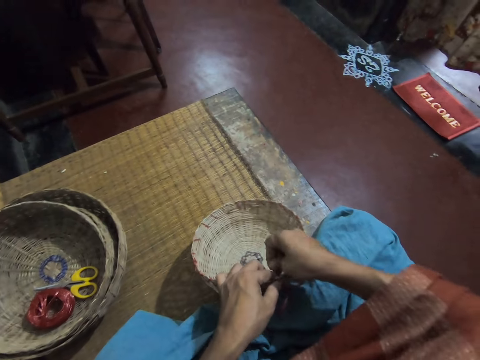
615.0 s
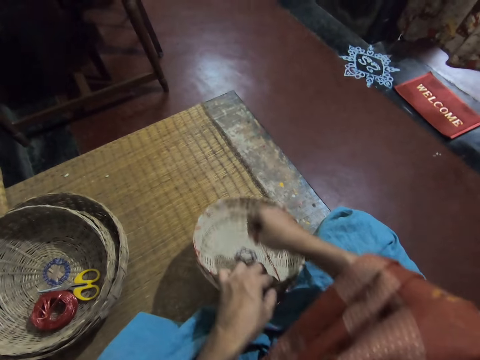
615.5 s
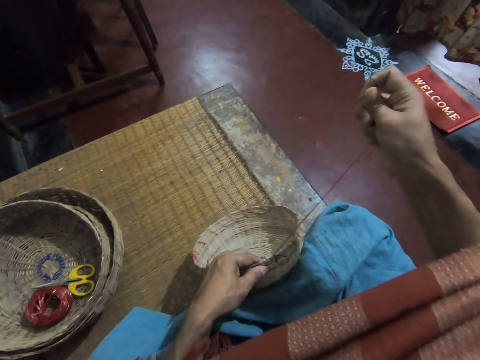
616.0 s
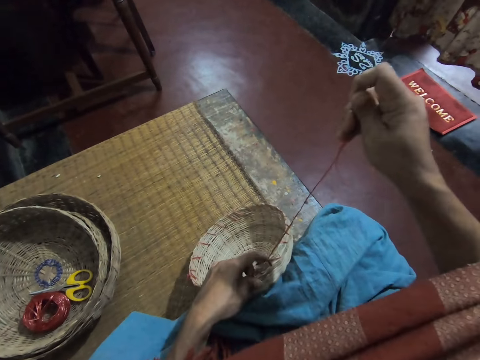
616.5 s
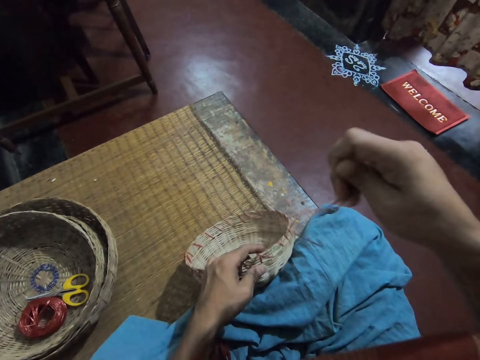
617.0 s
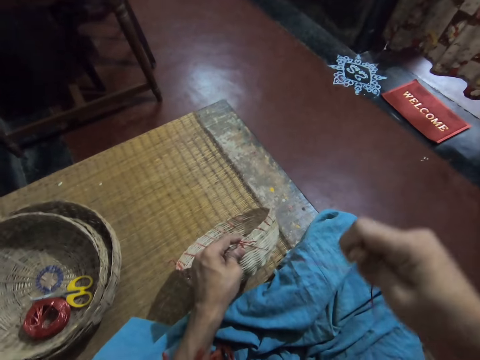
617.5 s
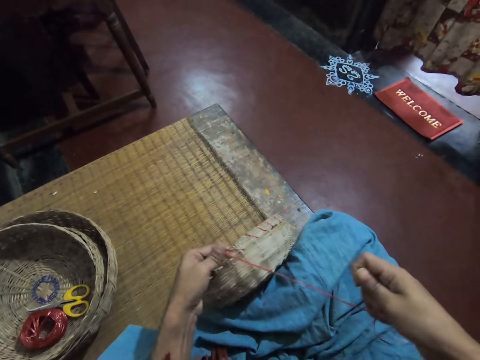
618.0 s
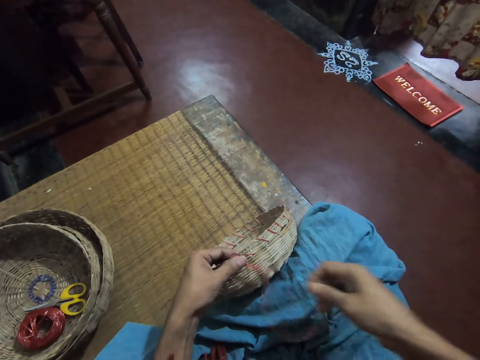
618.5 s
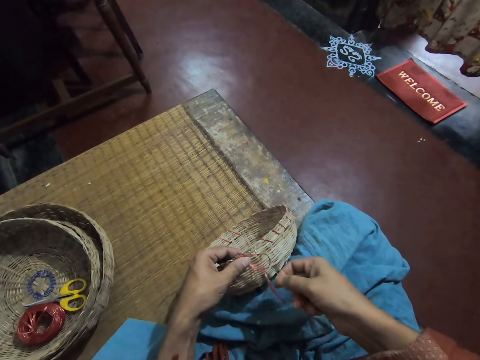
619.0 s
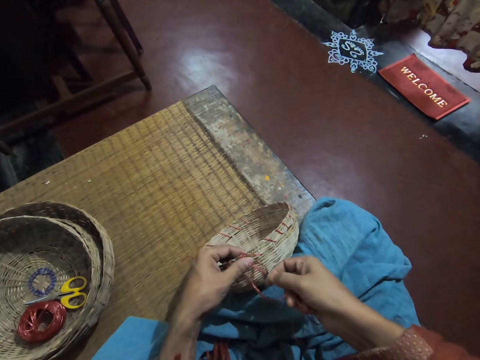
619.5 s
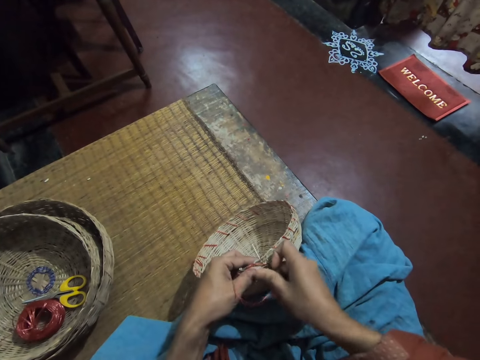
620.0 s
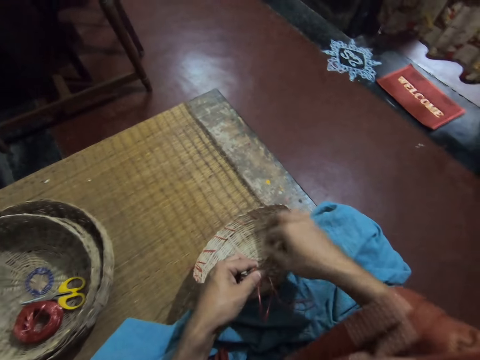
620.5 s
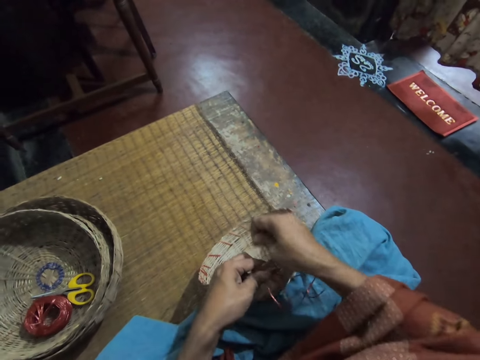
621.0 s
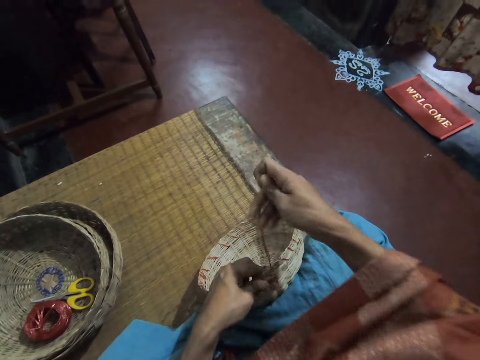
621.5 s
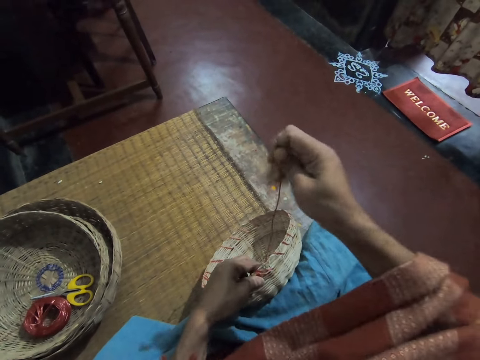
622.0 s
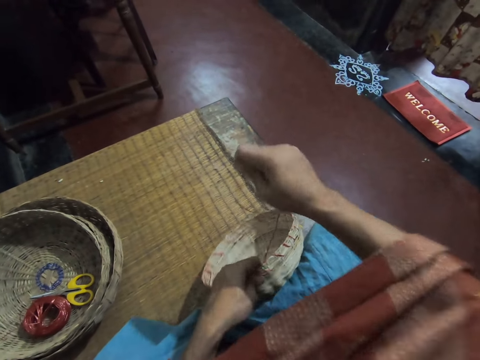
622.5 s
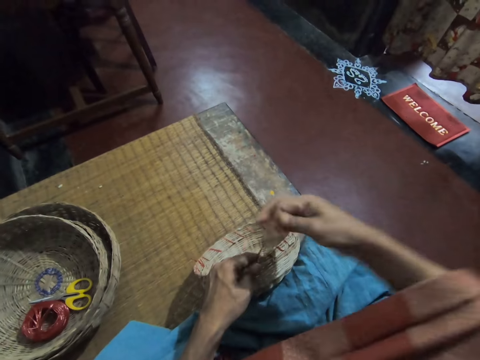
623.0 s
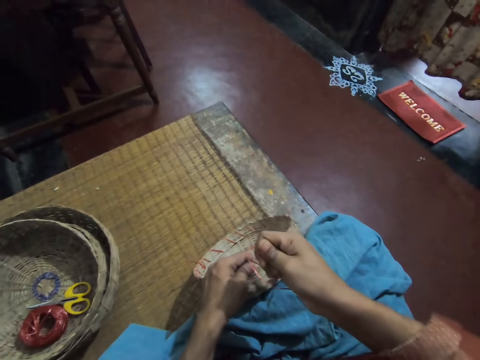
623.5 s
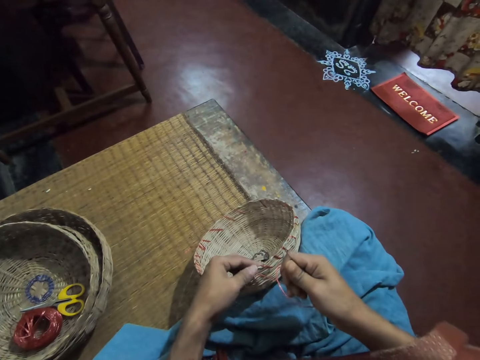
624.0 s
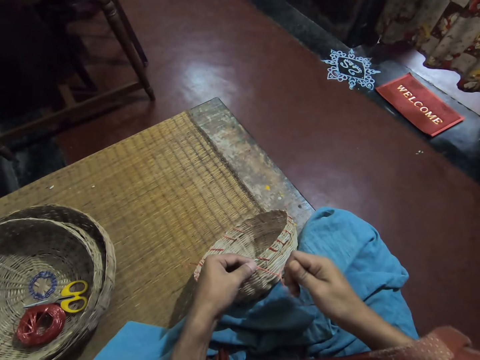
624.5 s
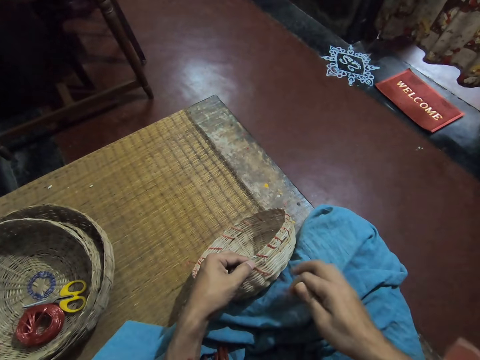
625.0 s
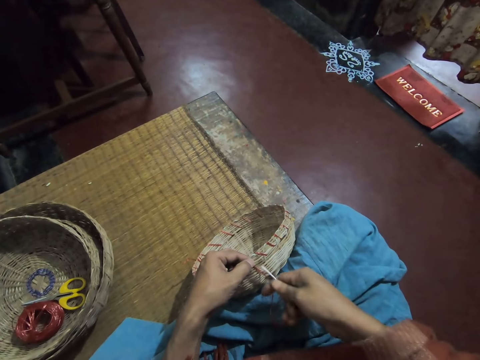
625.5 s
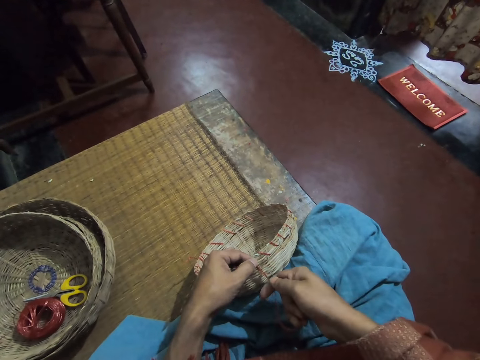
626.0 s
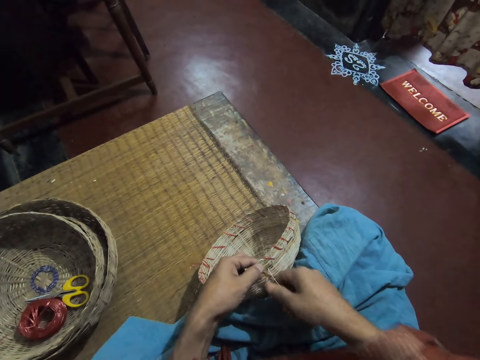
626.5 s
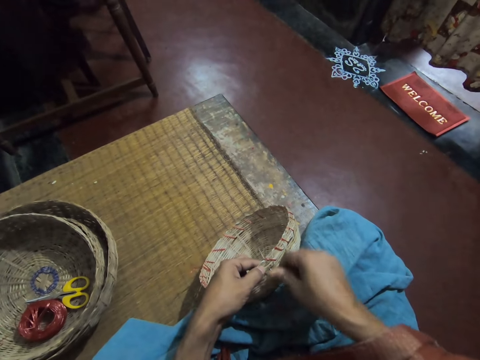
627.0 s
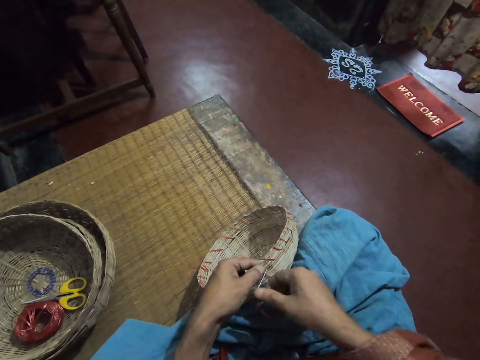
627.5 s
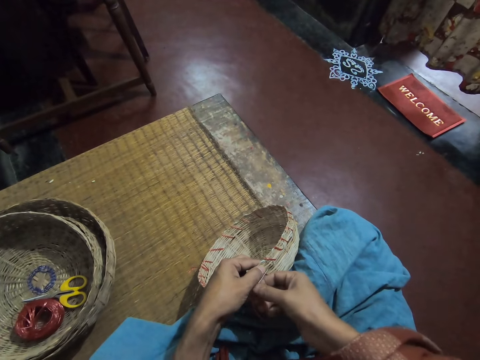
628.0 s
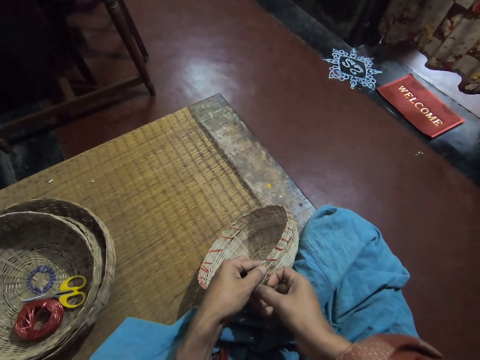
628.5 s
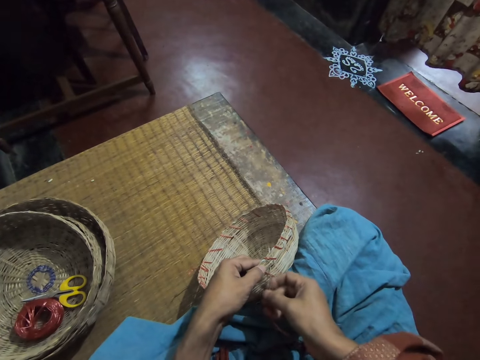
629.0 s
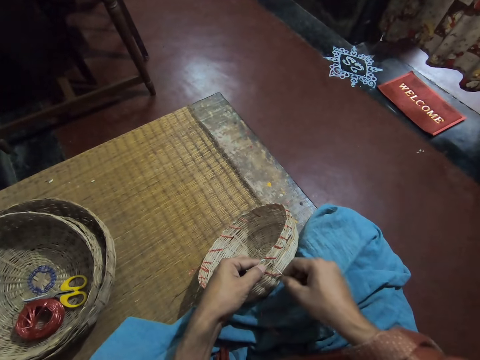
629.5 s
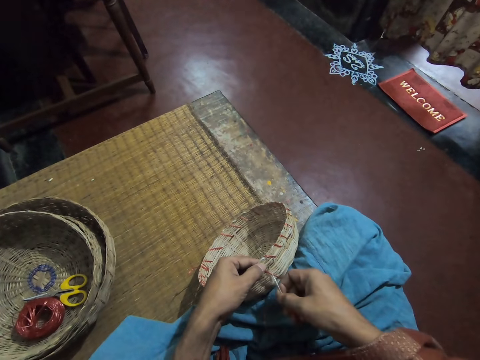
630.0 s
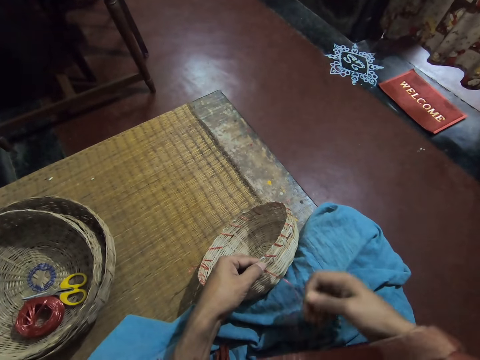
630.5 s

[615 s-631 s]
The camera wearer adjusts the thread in the wicker basket. They put the needle in the wicker basket. They adjust the thread in the wicker basket. They tighten the rope on the reed basket. They put the needle in the wicker basket. They sew the rope on the reed basket with the needle.

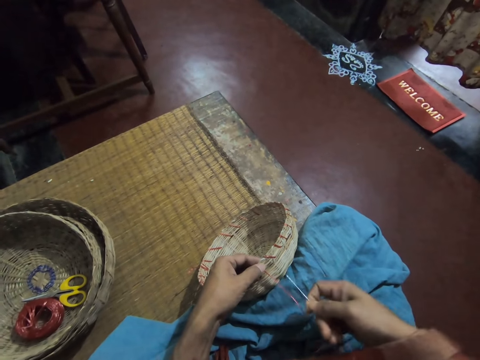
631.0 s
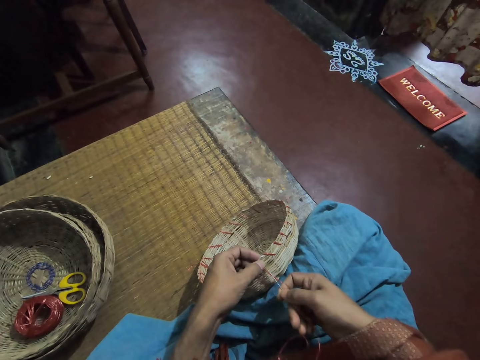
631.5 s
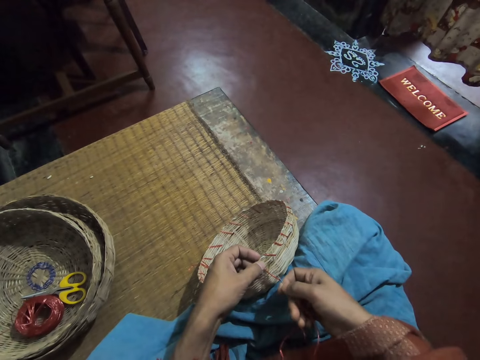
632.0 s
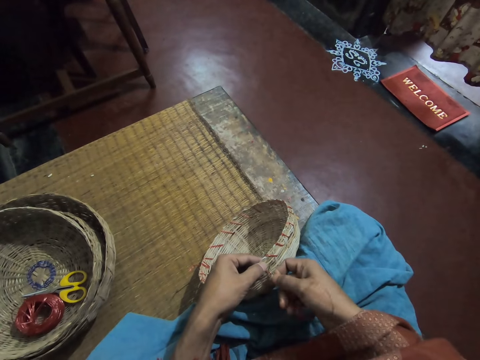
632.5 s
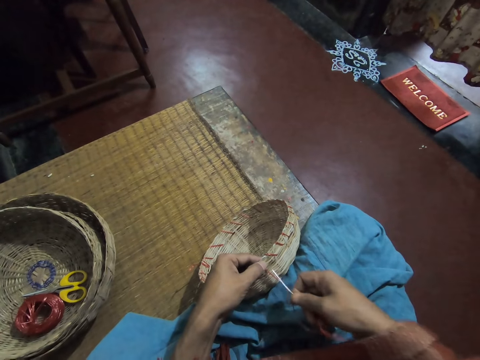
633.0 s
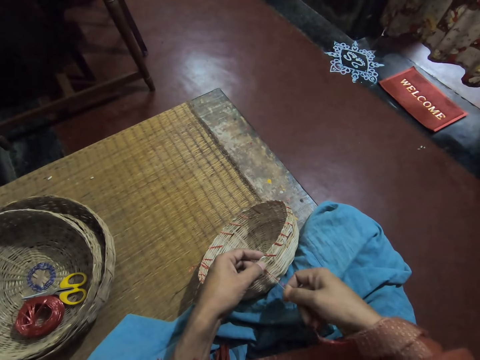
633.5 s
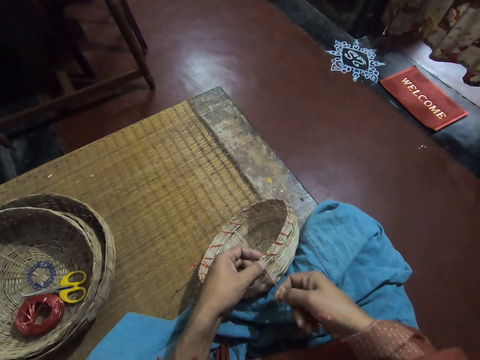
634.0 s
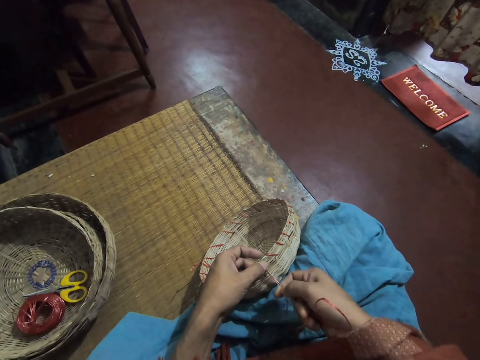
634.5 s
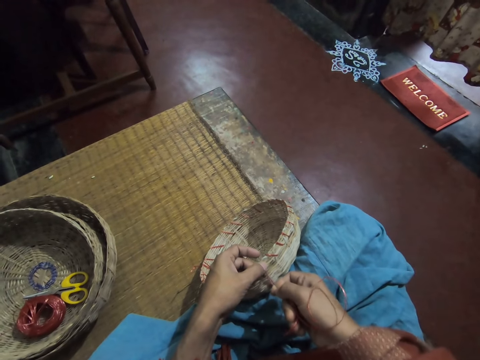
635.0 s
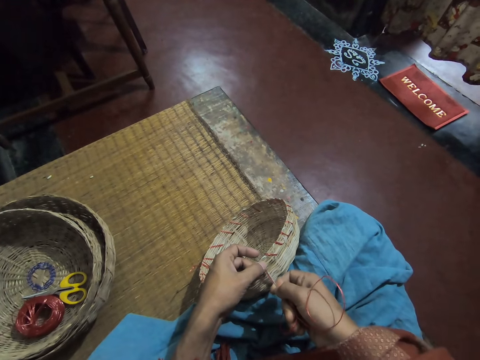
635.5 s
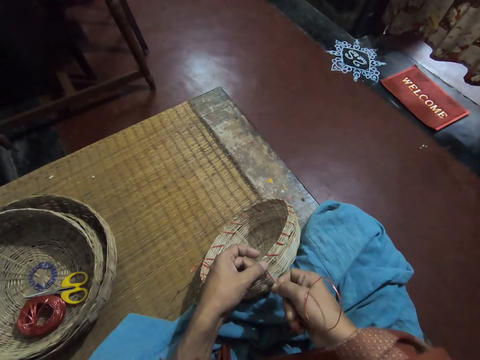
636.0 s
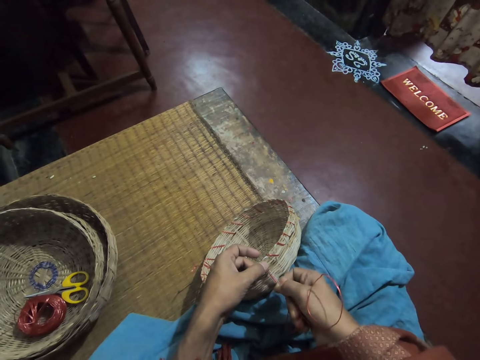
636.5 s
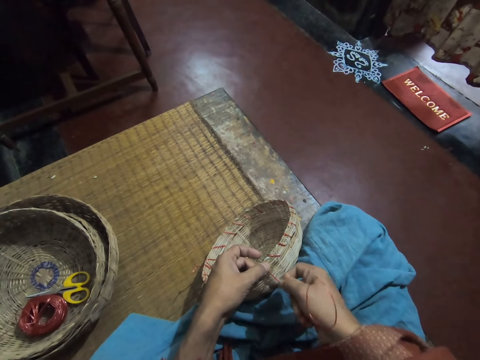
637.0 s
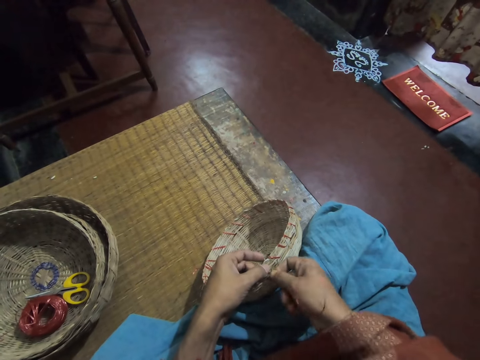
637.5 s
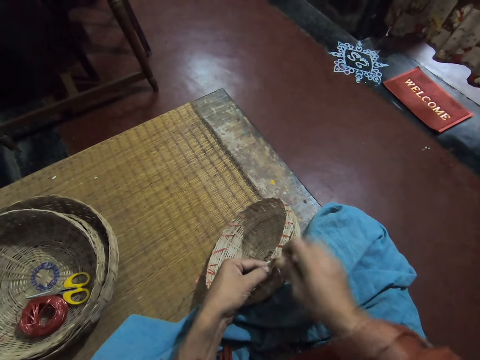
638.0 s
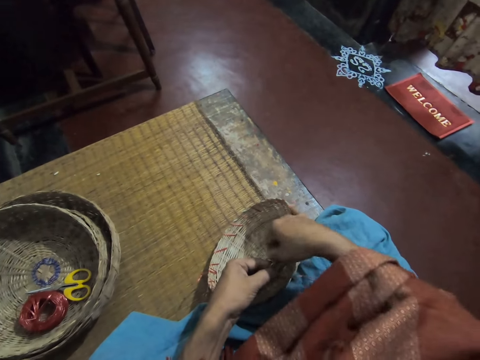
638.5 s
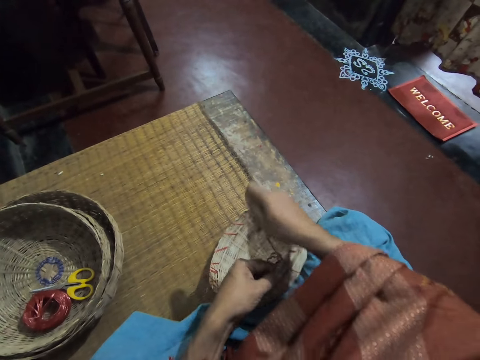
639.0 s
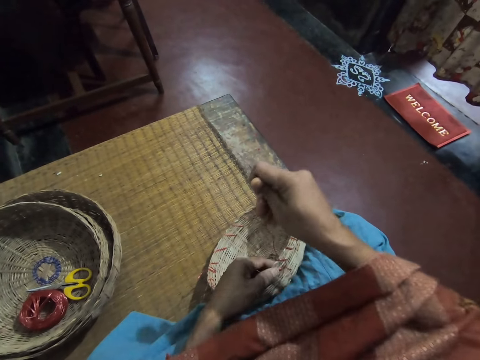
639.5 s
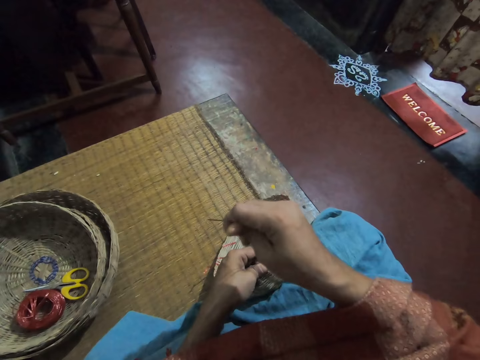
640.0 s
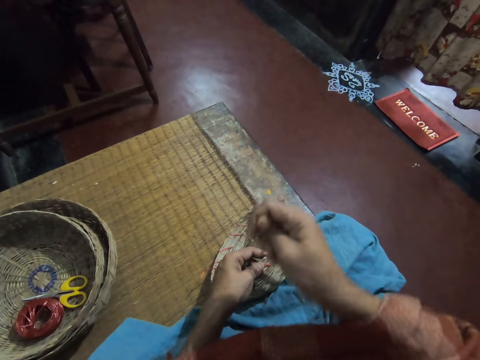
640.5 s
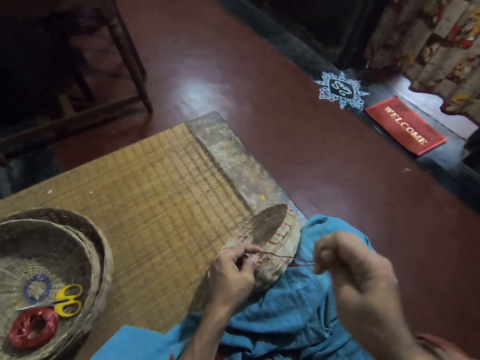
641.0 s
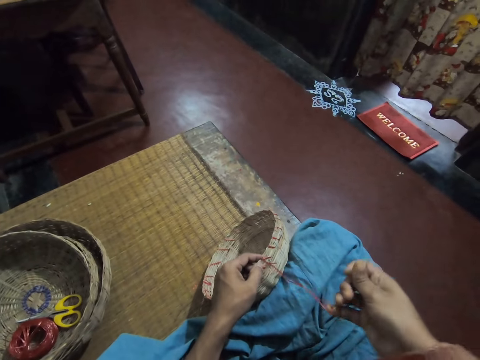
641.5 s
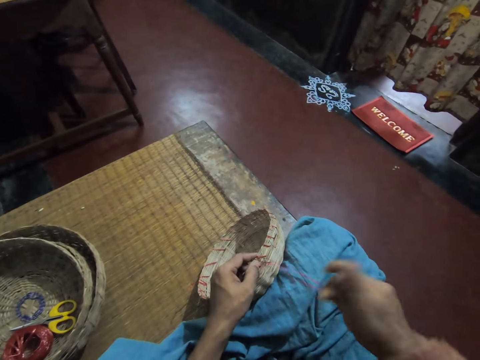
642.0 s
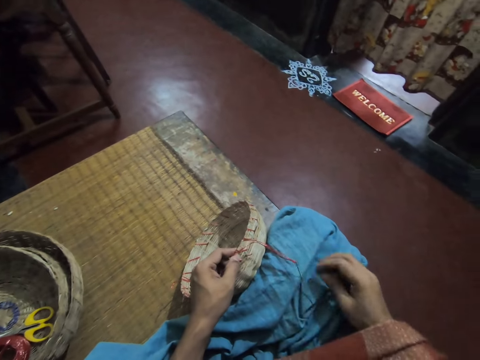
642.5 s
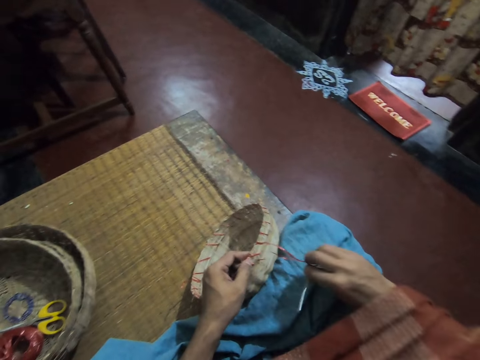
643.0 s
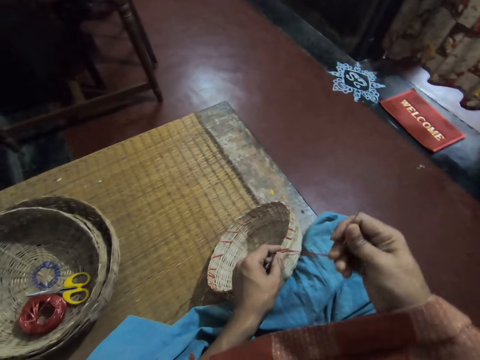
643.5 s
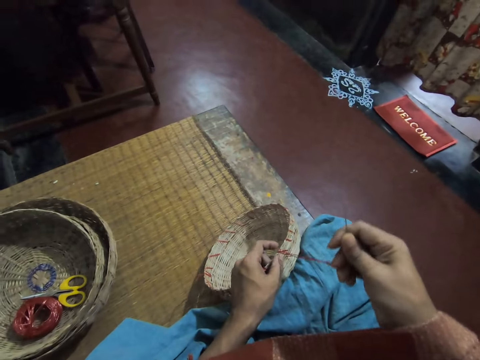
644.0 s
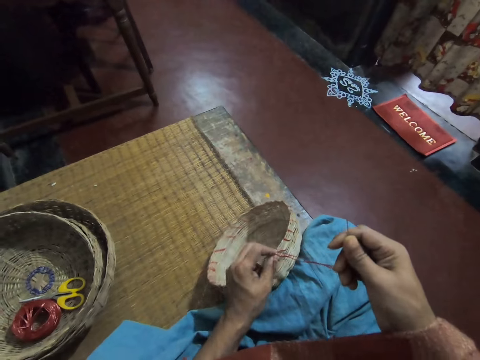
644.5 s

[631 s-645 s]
The camera wearer adjusts the thread in the wicker basket. She drops the needle on her lap. She picks up the needle from her lap.
